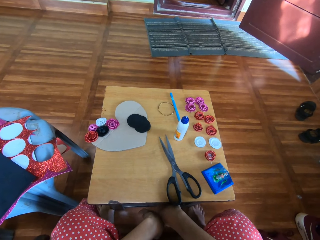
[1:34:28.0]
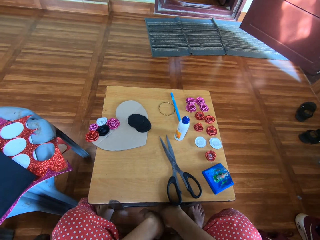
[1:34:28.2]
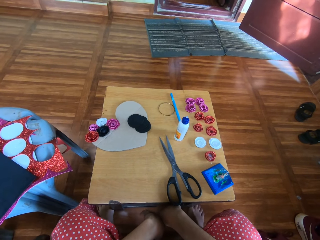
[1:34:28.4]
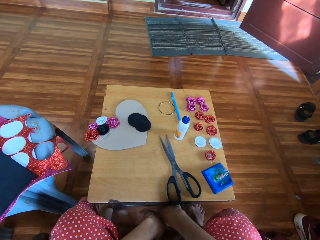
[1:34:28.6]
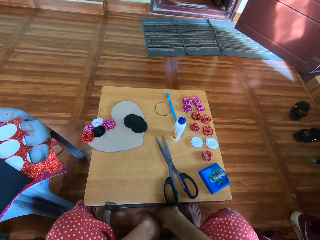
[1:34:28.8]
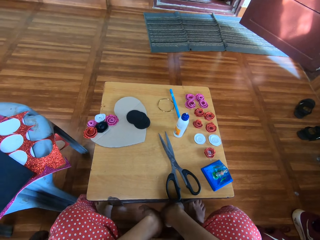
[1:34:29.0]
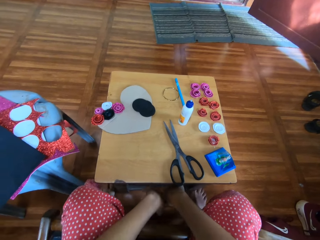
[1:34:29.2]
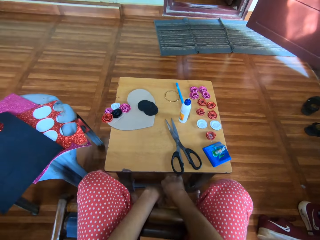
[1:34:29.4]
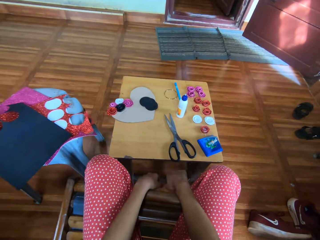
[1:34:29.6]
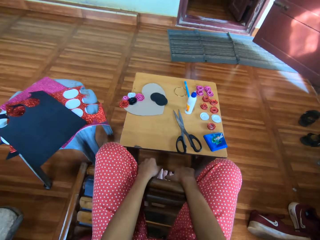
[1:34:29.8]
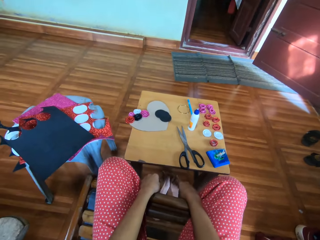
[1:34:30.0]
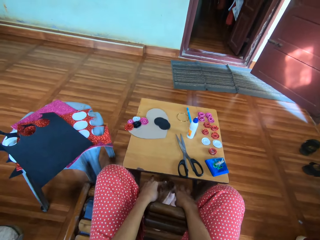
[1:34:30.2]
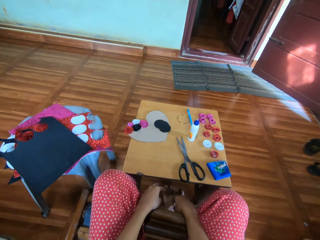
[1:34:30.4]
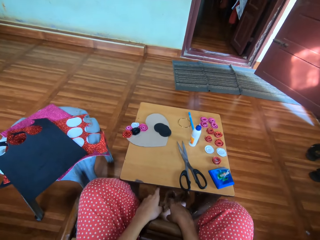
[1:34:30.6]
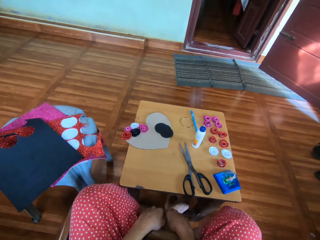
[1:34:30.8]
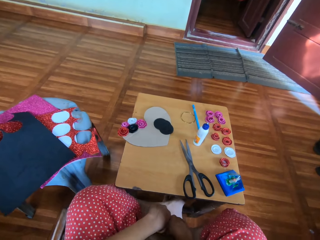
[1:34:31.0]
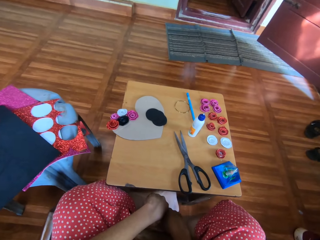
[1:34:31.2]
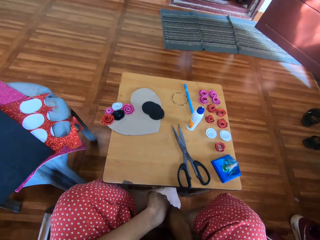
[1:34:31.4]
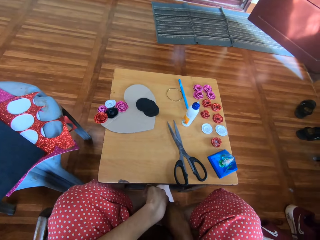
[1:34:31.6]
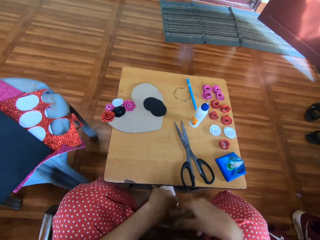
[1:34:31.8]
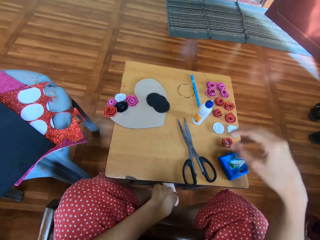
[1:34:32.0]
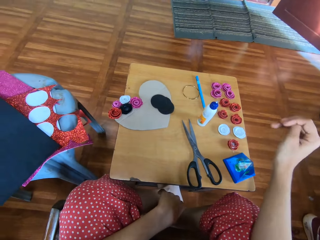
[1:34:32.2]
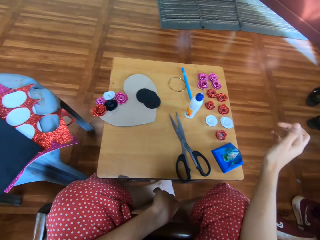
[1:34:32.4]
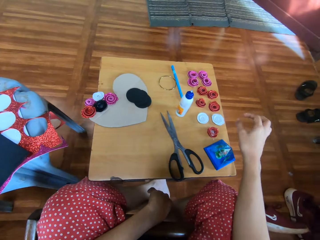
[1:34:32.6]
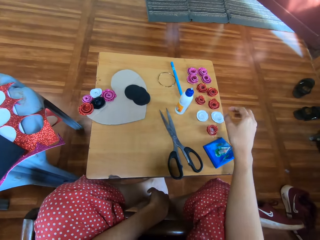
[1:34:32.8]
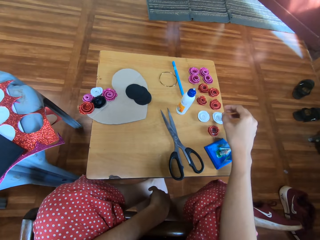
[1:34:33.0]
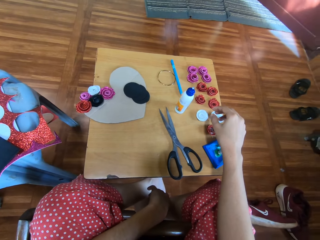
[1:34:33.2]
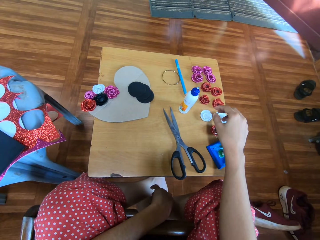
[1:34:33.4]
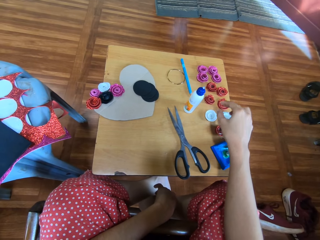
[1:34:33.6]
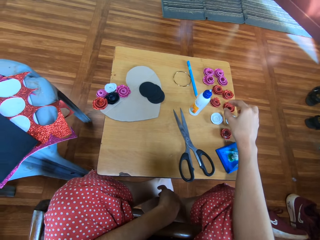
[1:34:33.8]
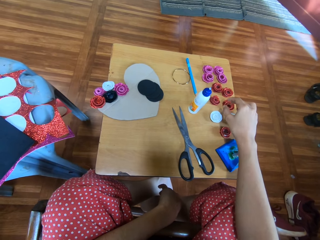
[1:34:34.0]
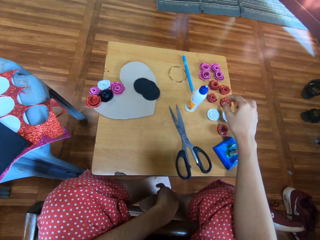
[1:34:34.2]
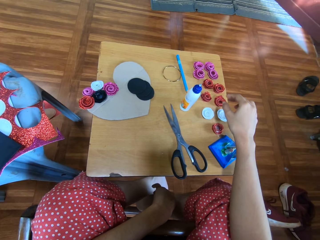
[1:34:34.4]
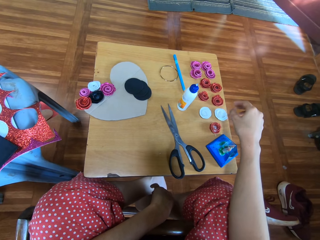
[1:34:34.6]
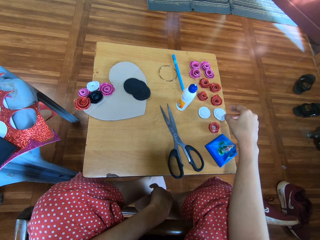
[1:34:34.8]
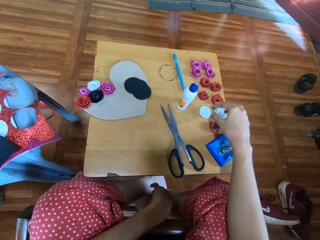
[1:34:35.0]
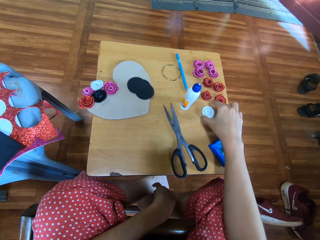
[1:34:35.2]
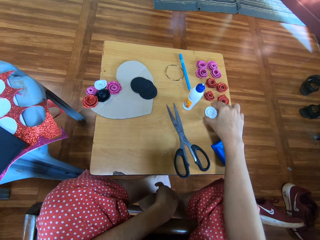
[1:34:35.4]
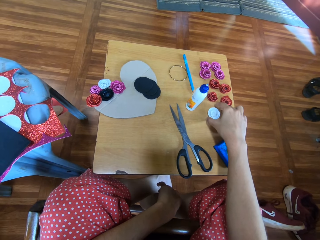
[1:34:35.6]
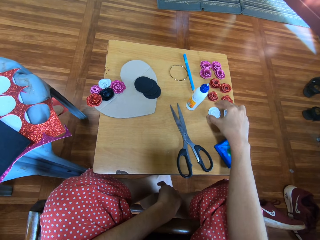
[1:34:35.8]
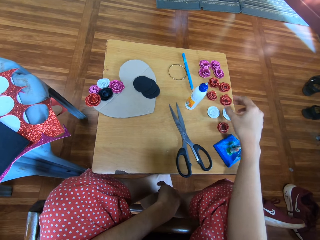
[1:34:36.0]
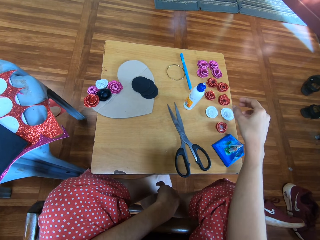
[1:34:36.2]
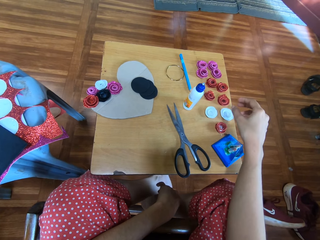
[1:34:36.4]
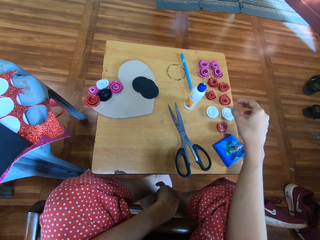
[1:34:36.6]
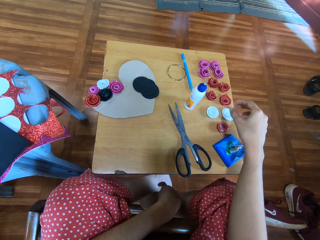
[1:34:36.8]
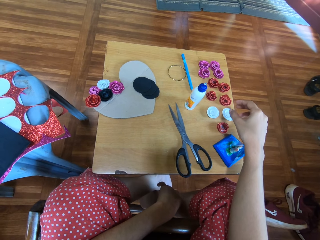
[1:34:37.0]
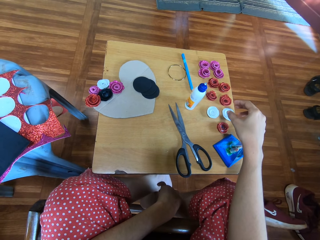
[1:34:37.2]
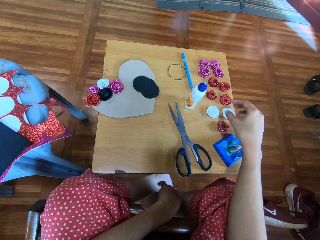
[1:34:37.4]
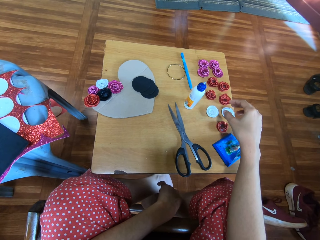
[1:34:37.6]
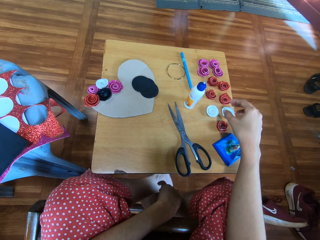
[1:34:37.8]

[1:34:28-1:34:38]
The camera wearer moves the body. They cross both legs. They move the legs. They swing their hand. They touch the flower ribbon.

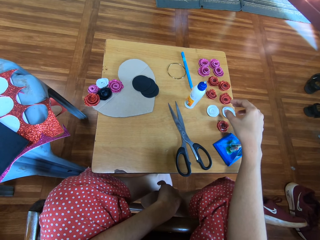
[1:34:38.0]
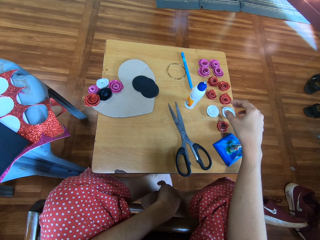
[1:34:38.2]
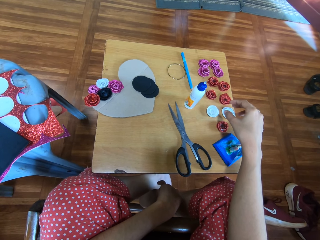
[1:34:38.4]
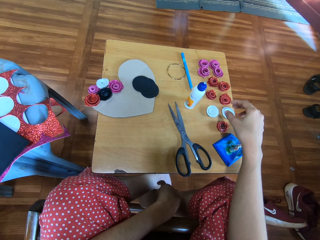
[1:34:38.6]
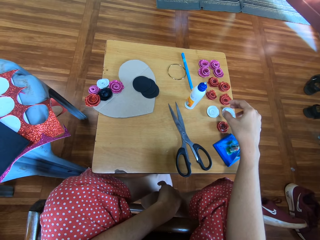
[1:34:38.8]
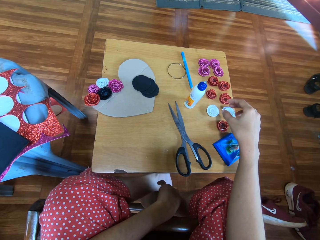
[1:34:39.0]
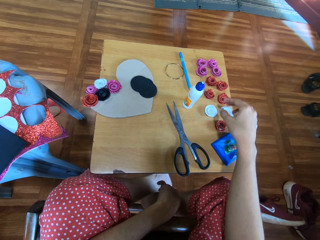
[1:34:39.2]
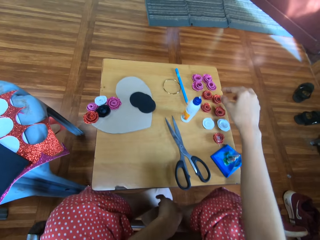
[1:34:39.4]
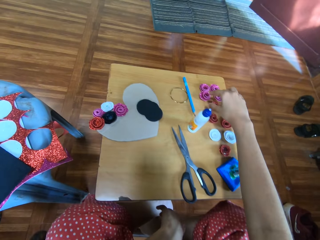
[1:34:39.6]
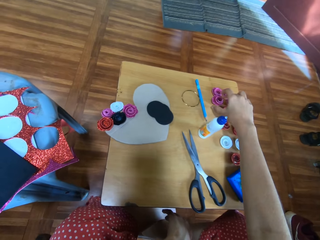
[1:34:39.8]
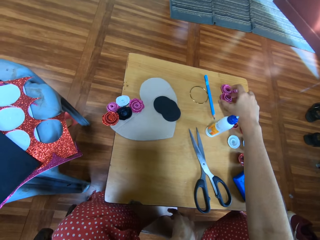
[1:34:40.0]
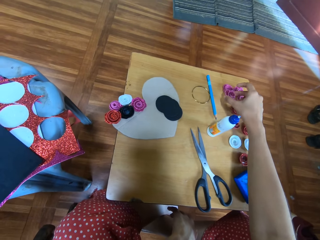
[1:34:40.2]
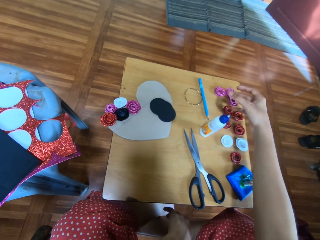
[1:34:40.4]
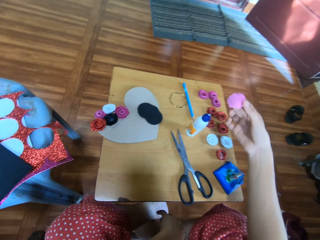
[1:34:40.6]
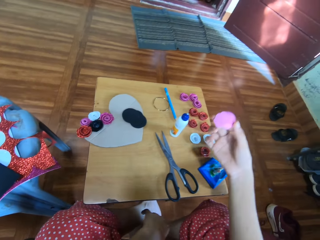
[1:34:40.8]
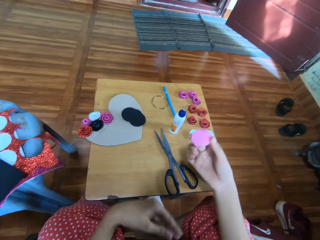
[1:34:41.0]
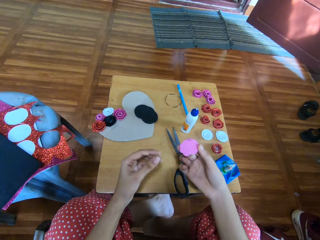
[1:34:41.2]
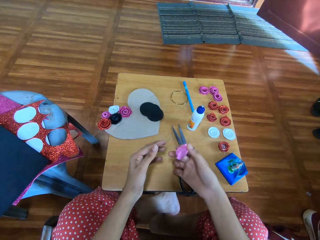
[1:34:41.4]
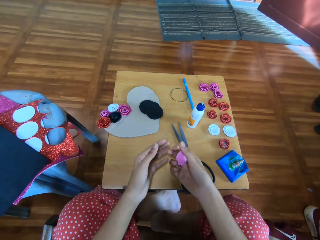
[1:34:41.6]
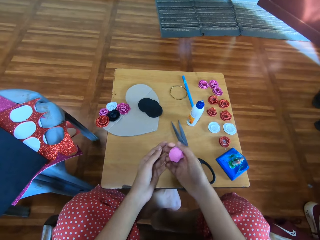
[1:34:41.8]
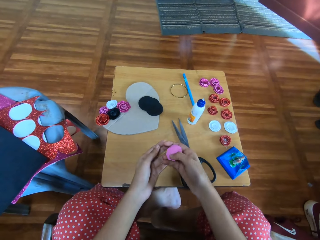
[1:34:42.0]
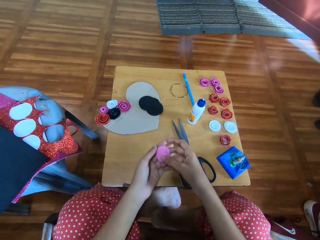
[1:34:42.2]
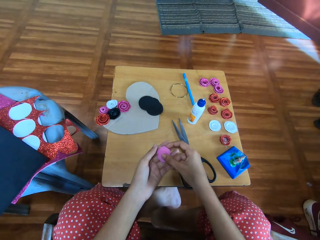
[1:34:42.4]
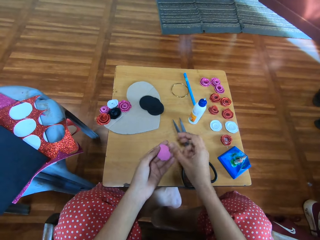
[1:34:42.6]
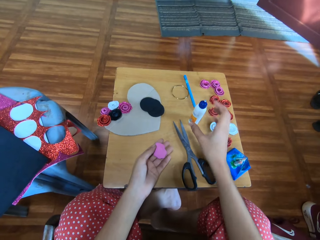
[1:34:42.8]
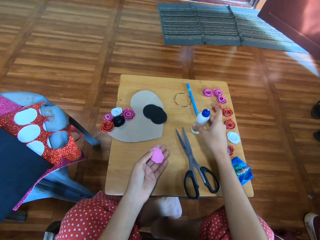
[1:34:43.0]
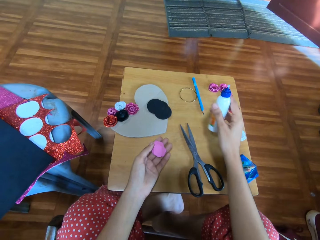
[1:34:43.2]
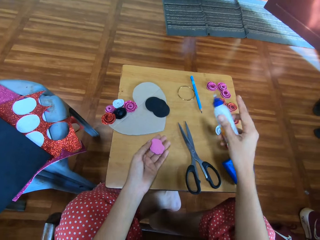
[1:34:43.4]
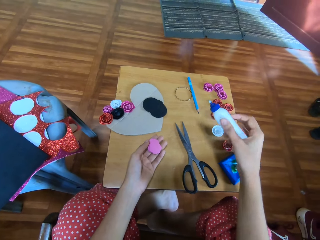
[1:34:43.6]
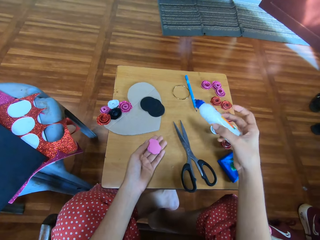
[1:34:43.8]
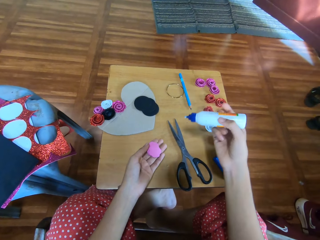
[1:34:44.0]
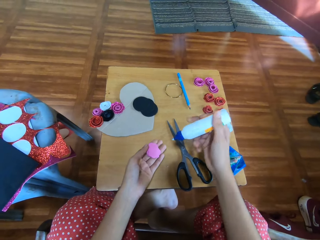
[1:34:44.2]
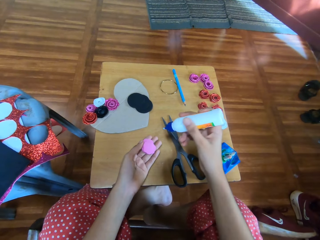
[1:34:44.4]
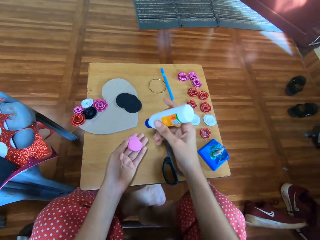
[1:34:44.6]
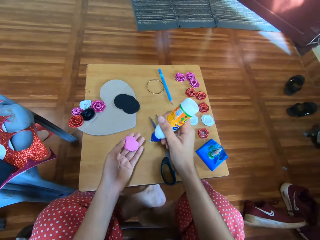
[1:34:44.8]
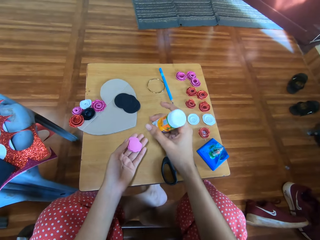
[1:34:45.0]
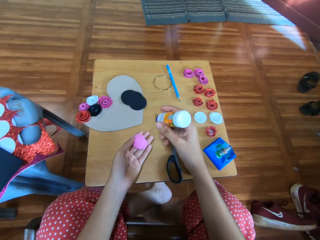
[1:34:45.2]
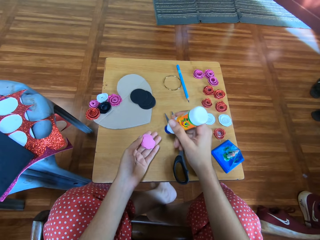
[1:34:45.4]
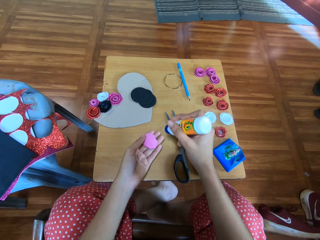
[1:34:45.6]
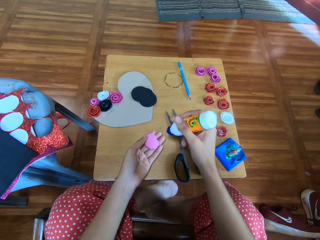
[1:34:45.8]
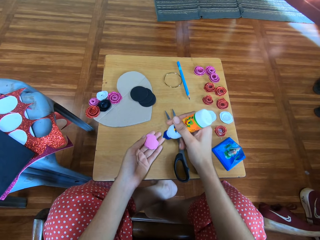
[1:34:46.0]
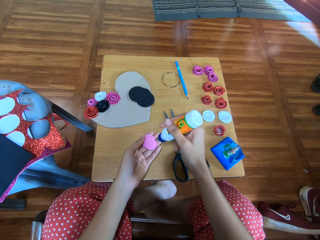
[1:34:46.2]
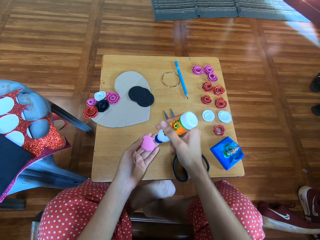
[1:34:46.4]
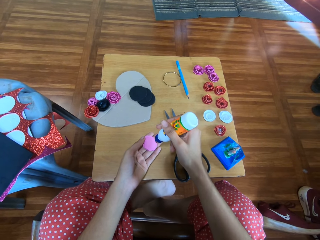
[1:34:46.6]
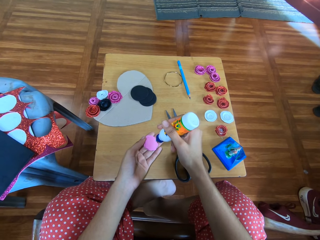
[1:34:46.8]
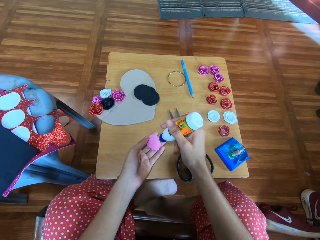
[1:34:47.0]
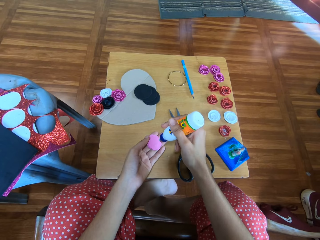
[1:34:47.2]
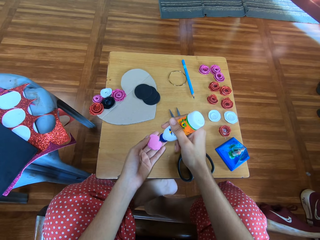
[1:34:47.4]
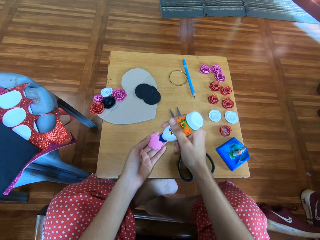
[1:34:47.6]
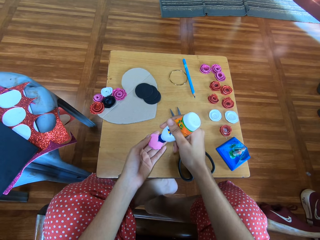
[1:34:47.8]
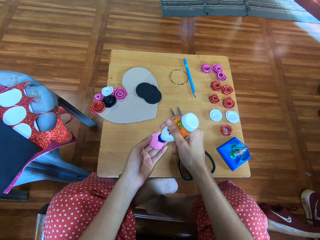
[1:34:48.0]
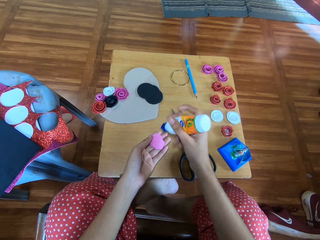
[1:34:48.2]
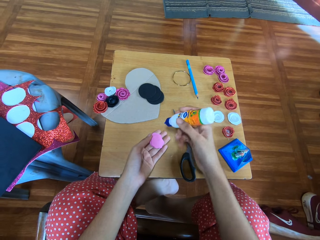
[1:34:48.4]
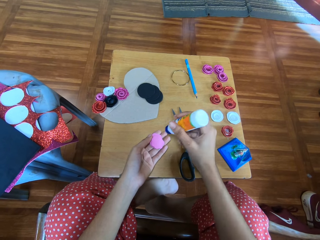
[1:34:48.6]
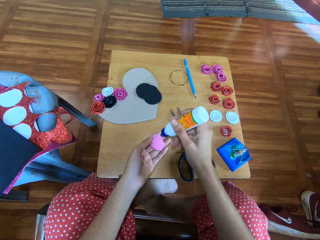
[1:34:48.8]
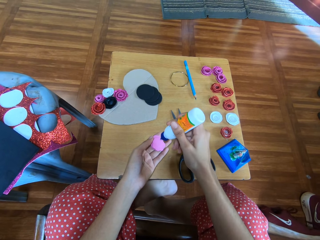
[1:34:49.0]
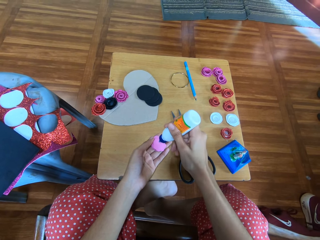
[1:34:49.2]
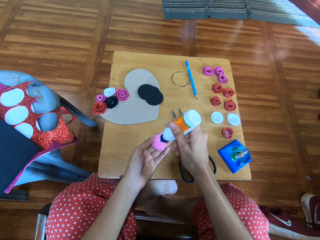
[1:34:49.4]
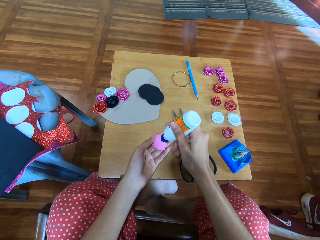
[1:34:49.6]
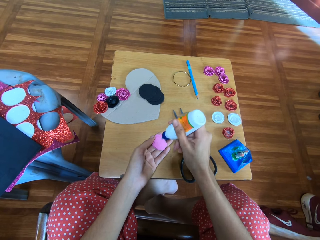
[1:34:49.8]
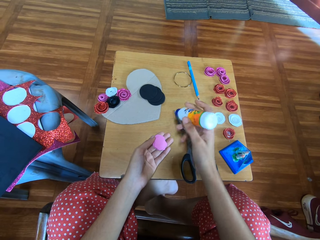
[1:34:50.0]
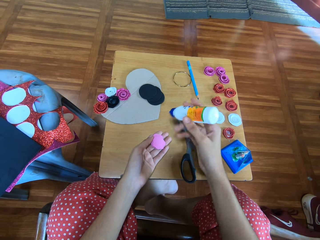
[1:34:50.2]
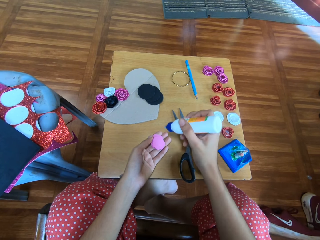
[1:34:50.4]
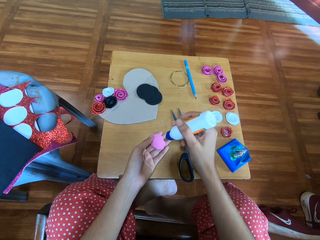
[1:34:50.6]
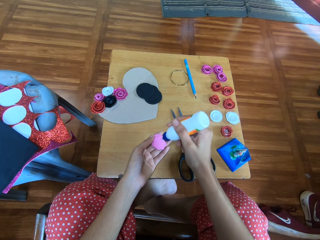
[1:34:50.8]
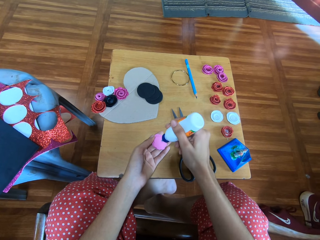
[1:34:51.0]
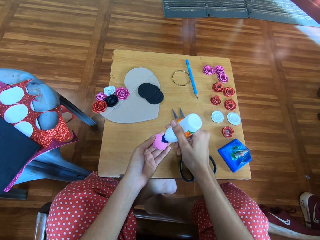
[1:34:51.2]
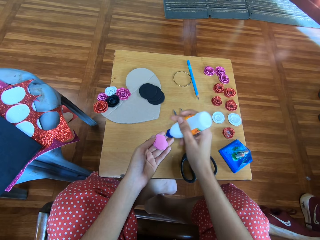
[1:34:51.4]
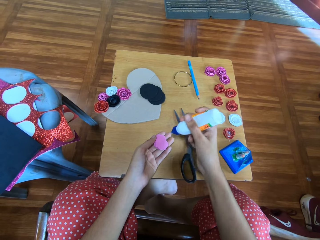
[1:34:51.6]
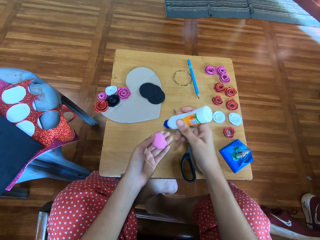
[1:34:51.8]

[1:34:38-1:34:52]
The camera wearer moves the legs. She swings her hand. She picks up another paper flower or flower ribbon from the table with her right hand. She swings her hand. She passes the paper flower to her left hand. She swings her hand. She picks up the glue or bottle of glue from the table with her right hand. She turns the bottle of glue. She swings her hand. She applies the glue on the flower ribbon.
